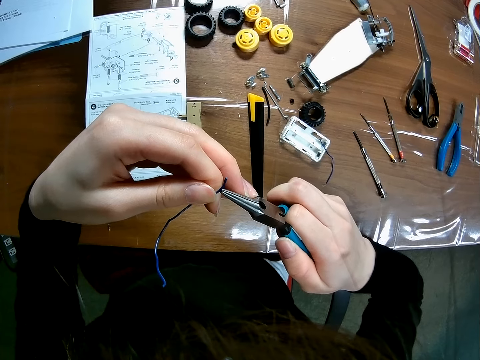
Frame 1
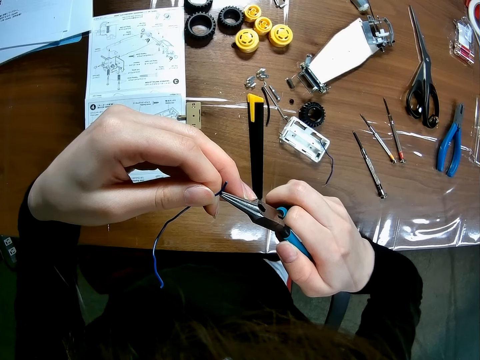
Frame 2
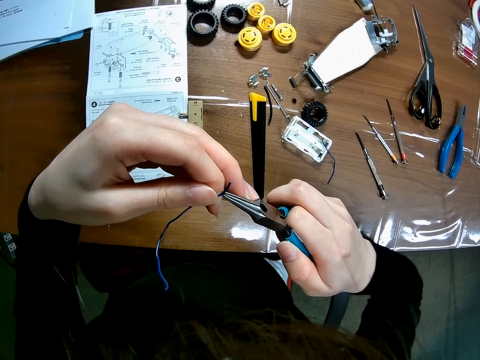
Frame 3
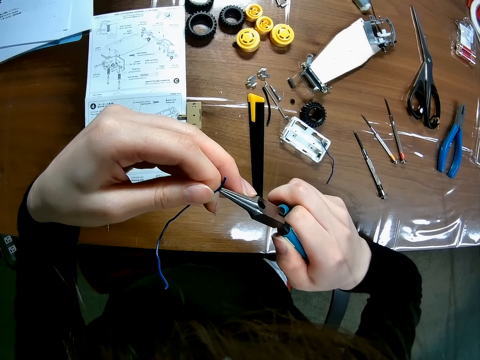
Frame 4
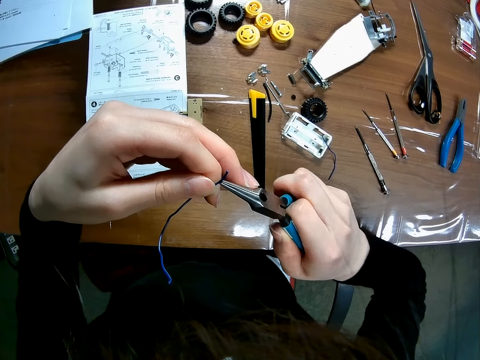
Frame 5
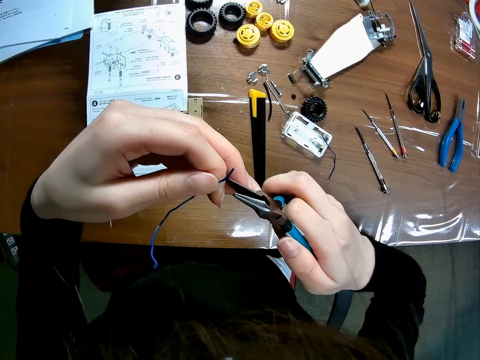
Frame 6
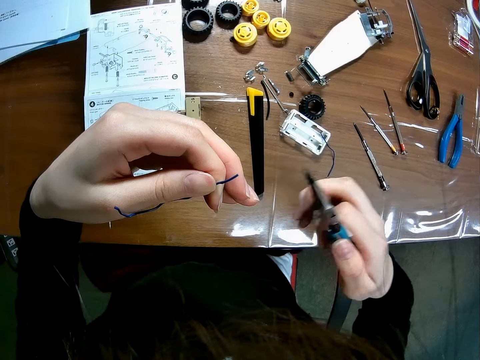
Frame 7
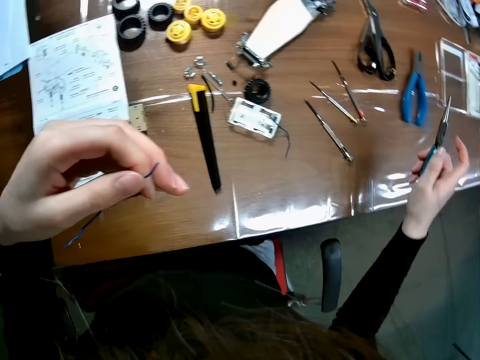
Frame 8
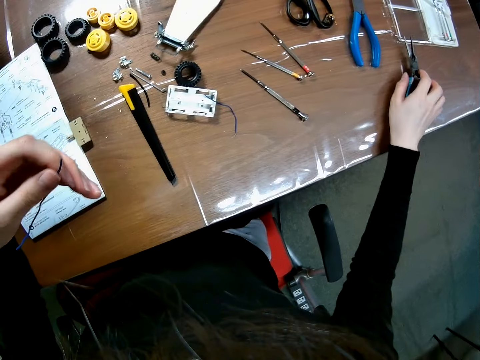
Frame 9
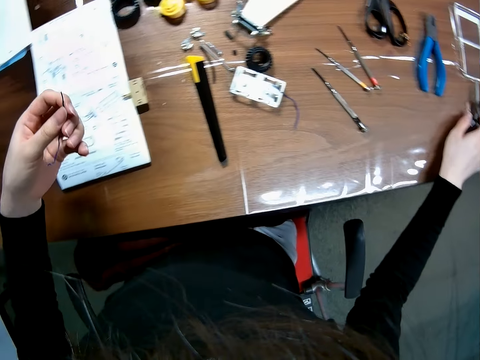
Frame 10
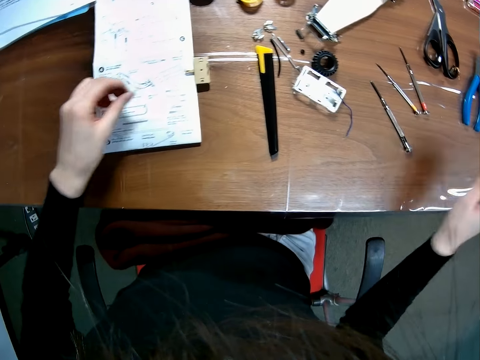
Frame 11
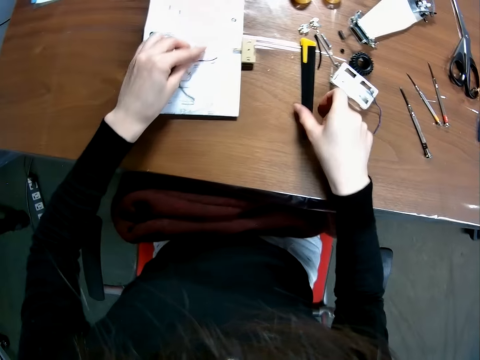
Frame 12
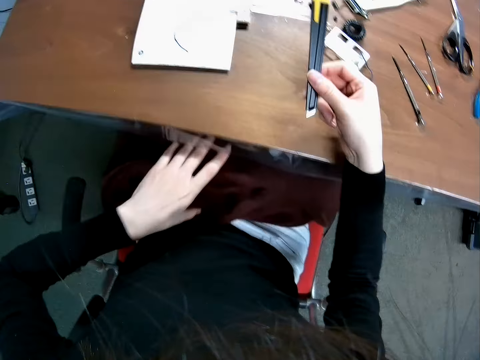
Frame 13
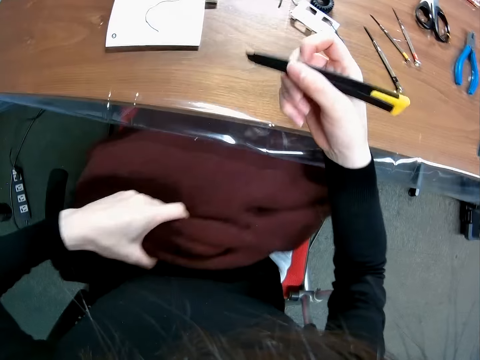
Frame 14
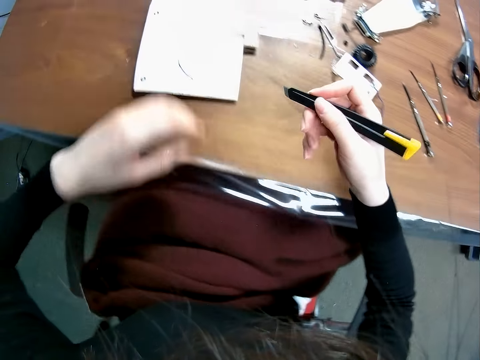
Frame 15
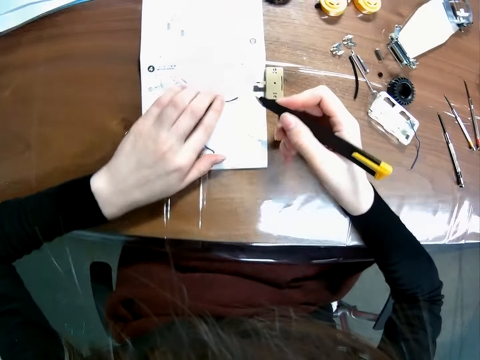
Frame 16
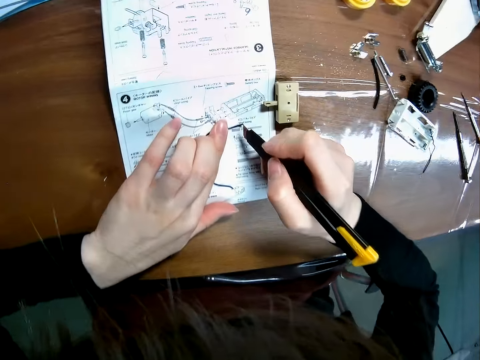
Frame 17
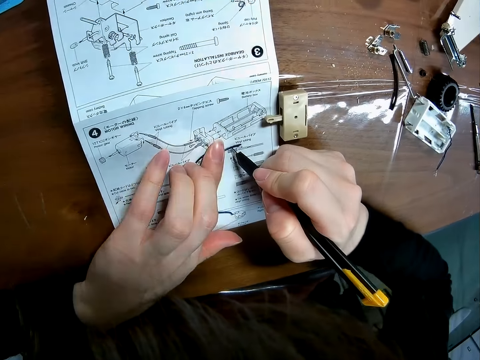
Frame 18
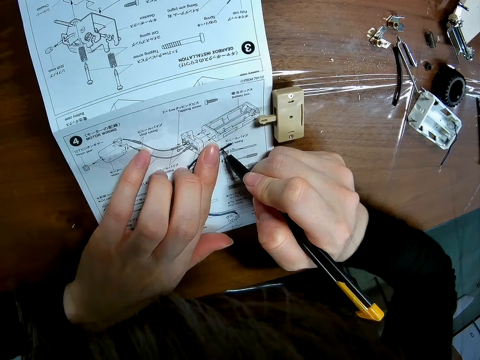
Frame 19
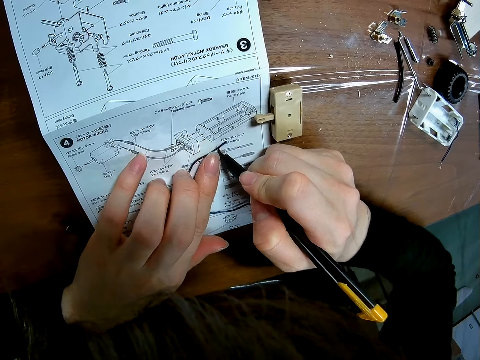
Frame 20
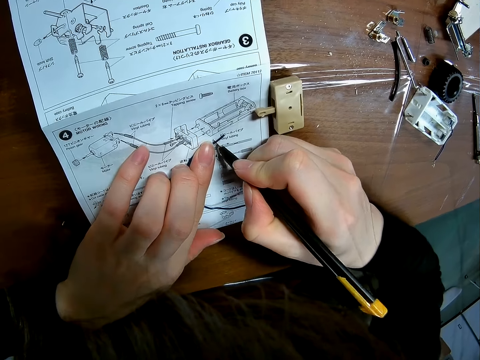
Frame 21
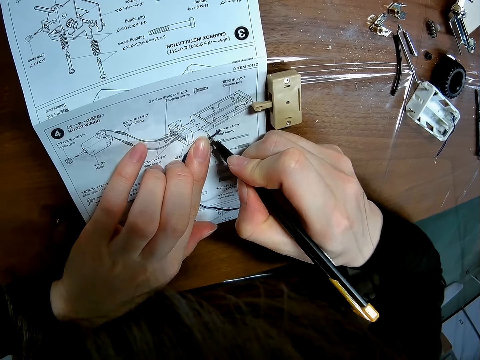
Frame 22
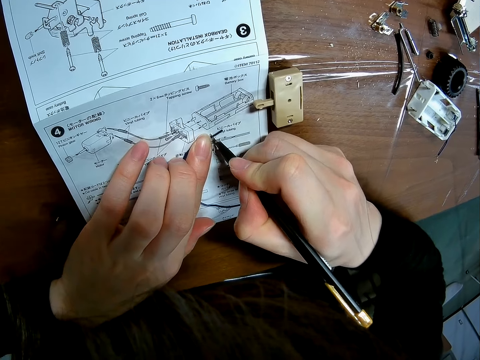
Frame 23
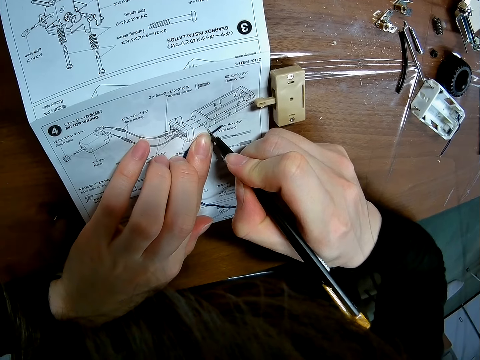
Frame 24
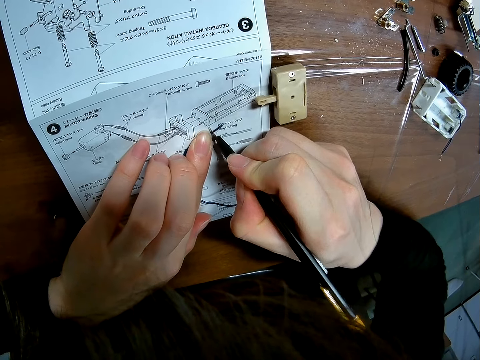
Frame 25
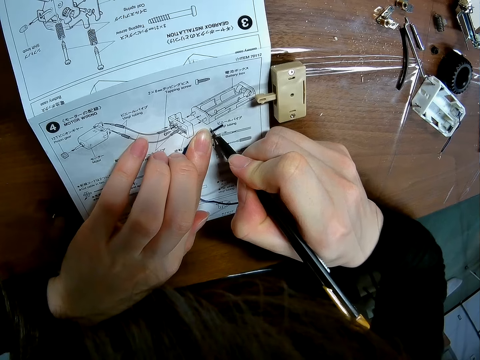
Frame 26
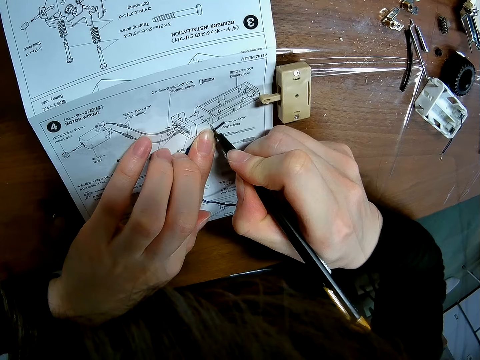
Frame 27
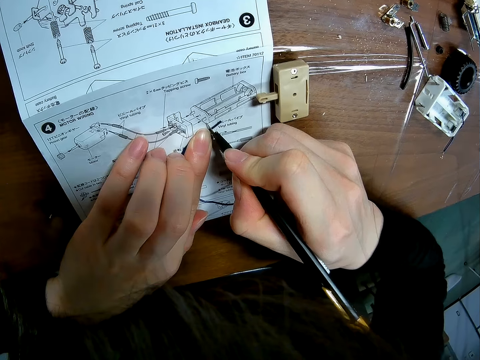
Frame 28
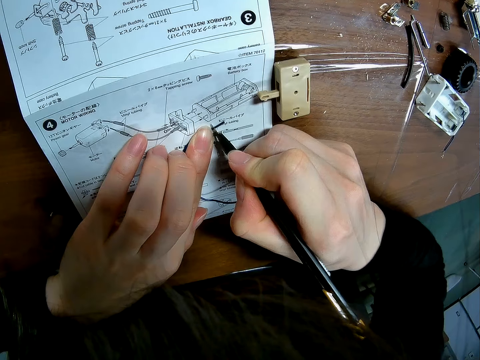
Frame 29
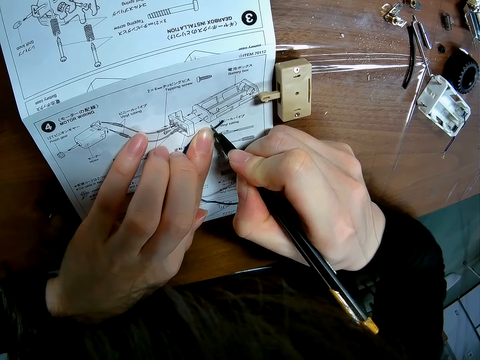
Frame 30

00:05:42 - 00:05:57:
The camera wearer drops the pliers on the table. They drop the wire on the paper on the table. They pick up the blade from the table. They adjust the blanket underneath the desk. They pull the bag up. They cut the wire with the blade.

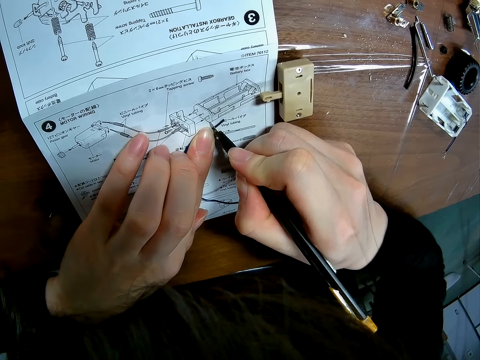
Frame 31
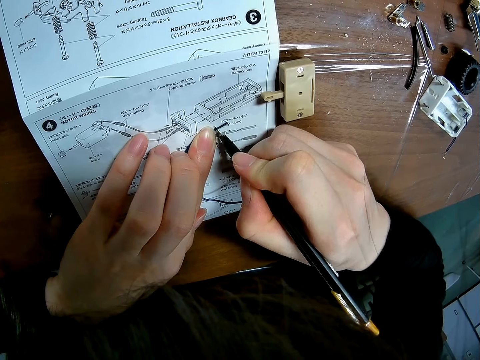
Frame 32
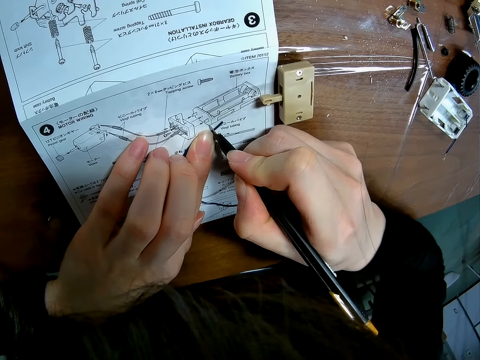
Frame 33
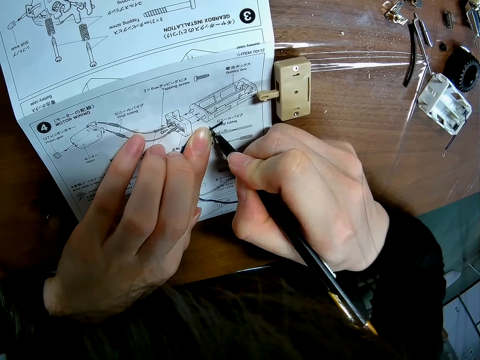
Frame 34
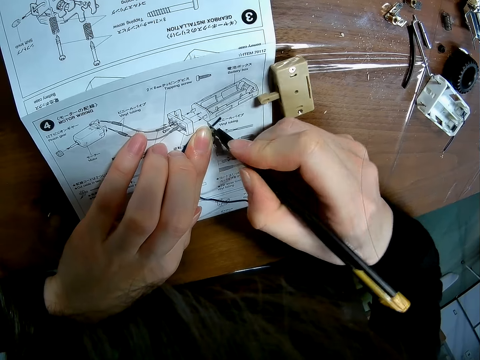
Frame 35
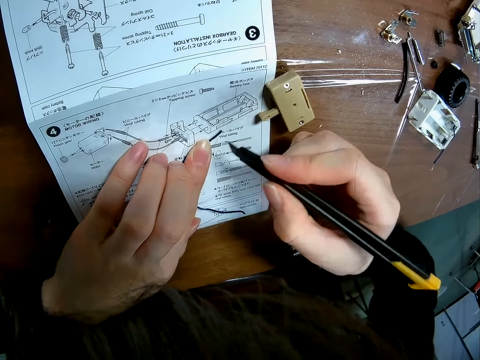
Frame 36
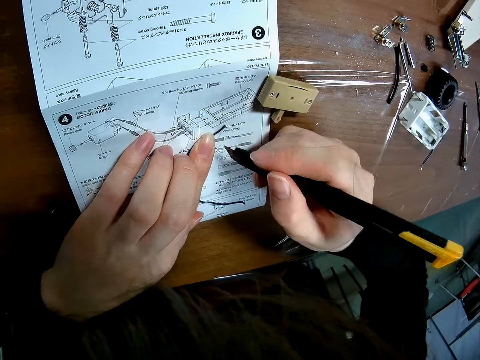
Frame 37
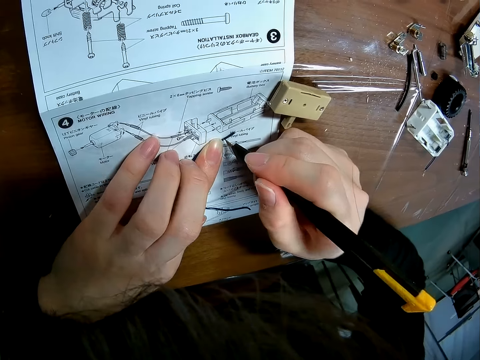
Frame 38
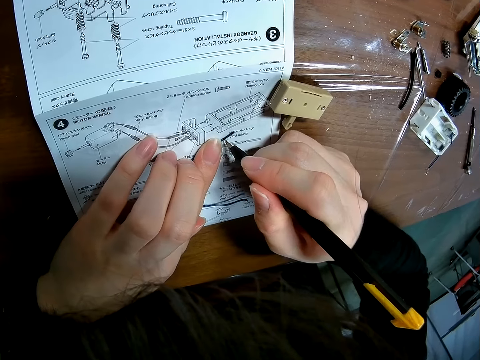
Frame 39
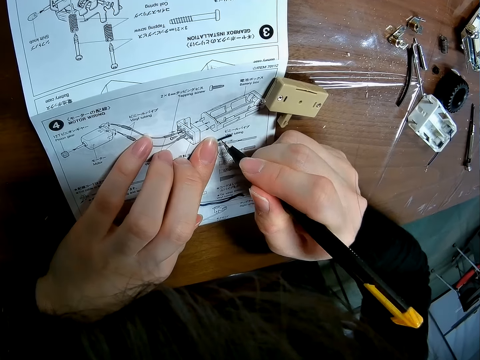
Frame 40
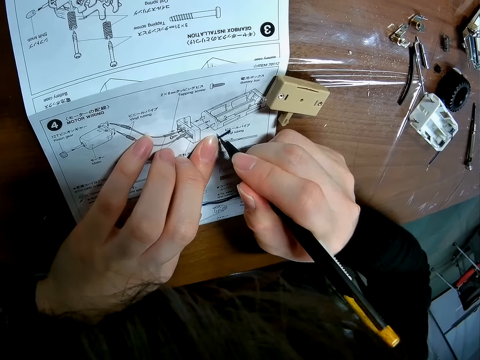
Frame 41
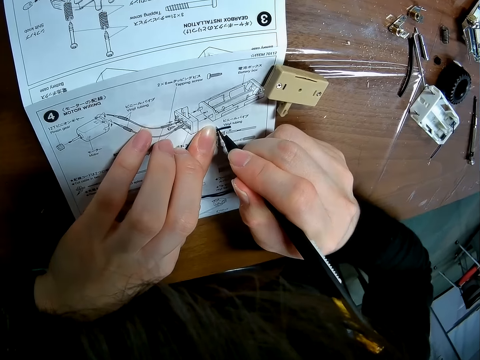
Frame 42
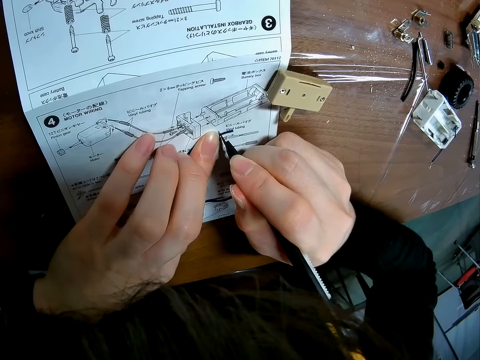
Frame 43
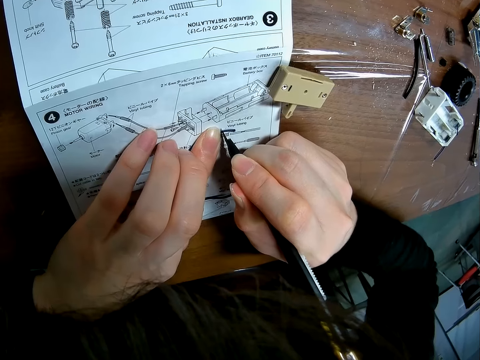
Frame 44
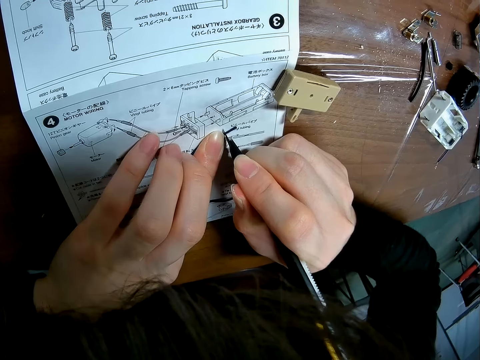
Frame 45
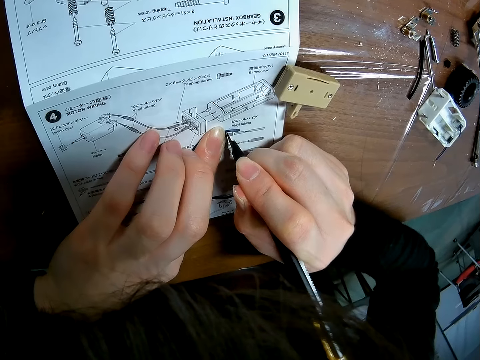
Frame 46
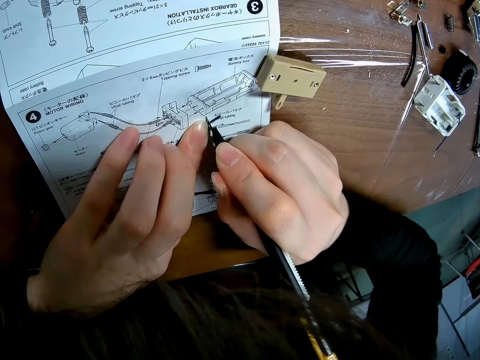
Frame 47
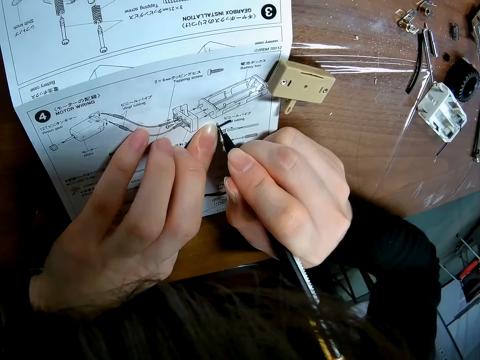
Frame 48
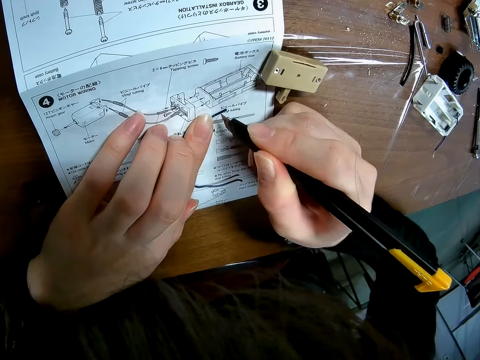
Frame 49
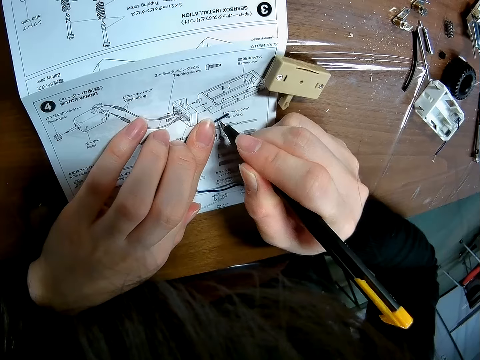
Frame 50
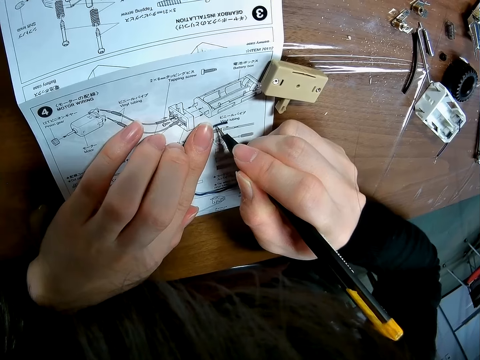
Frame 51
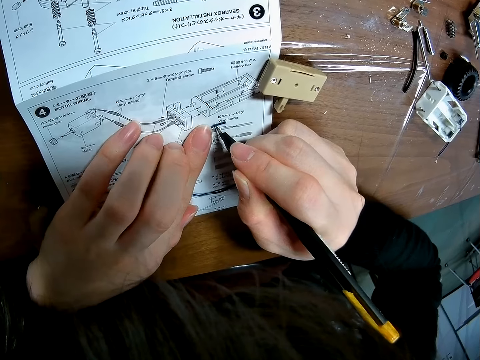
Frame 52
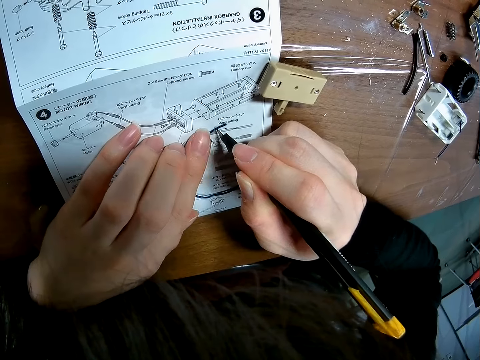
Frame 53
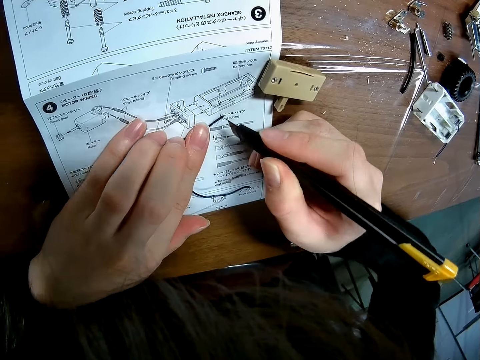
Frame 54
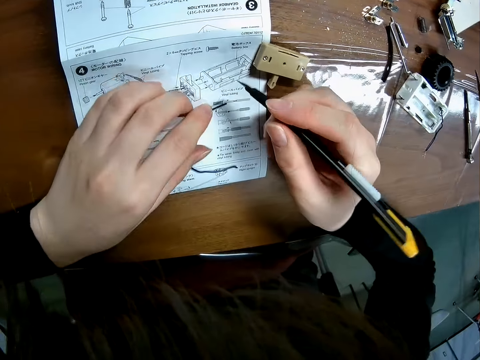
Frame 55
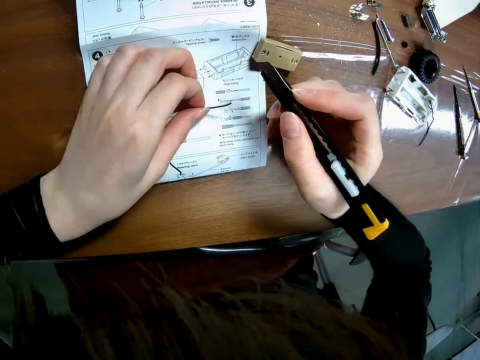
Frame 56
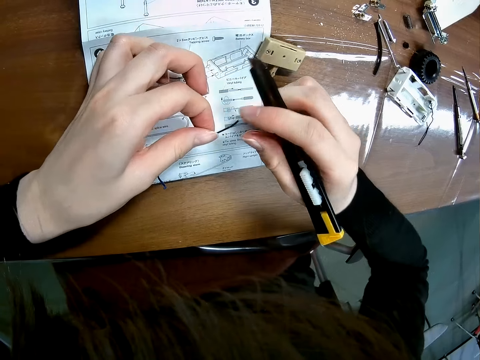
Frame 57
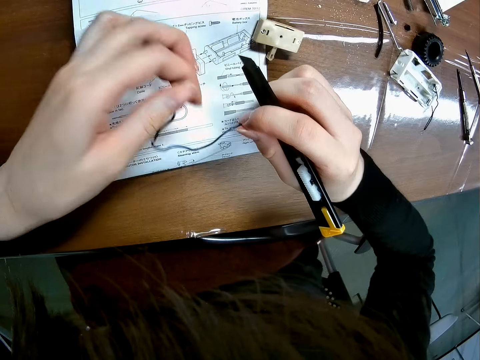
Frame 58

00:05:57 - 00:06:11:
The camera wearer picks up the wire from the paper on the table.
